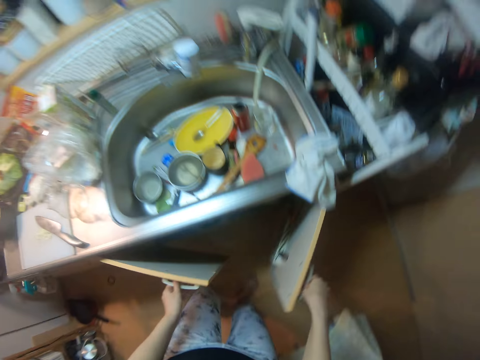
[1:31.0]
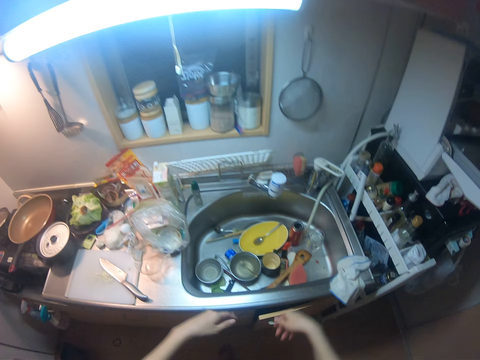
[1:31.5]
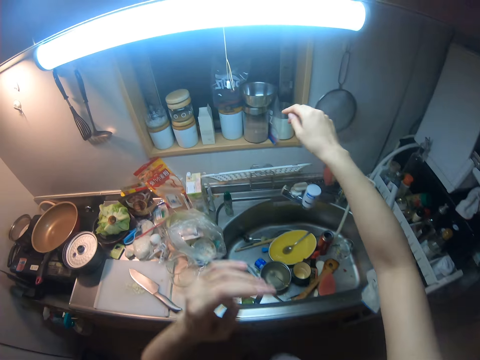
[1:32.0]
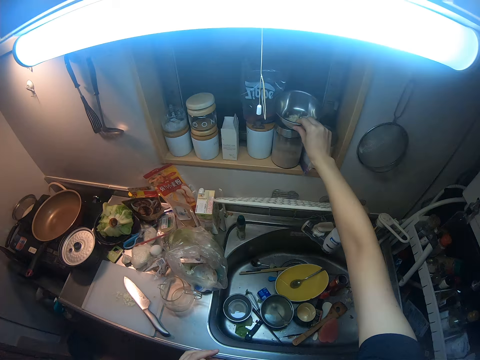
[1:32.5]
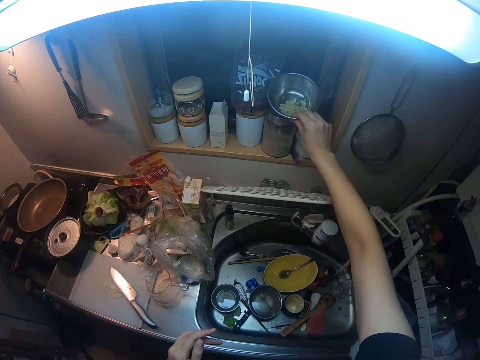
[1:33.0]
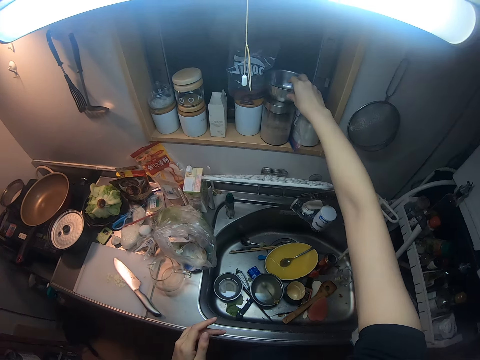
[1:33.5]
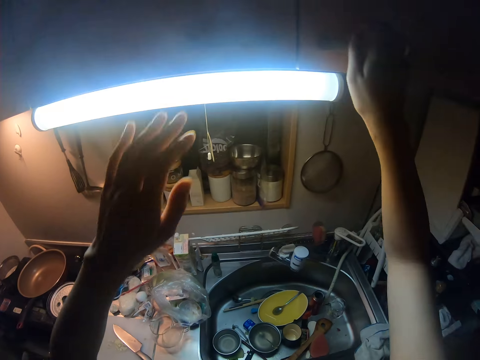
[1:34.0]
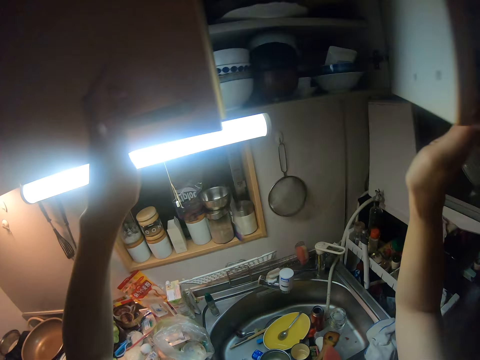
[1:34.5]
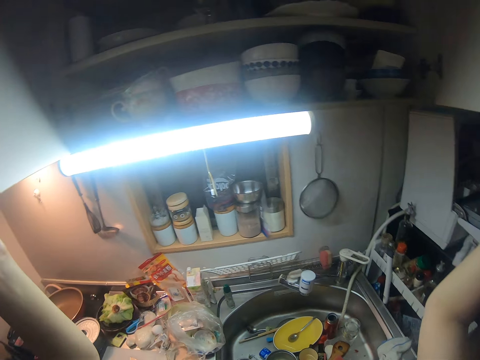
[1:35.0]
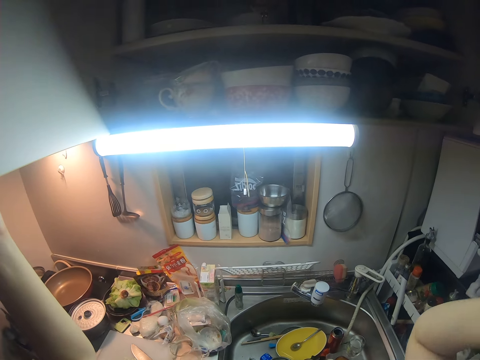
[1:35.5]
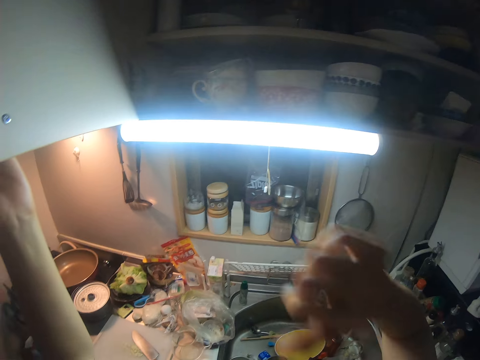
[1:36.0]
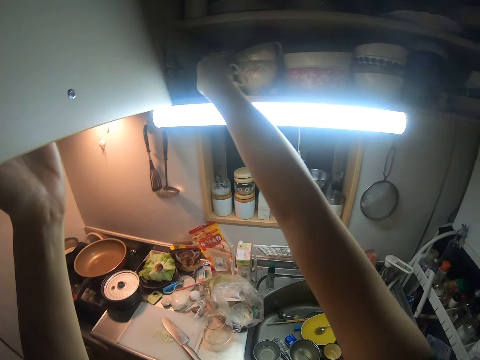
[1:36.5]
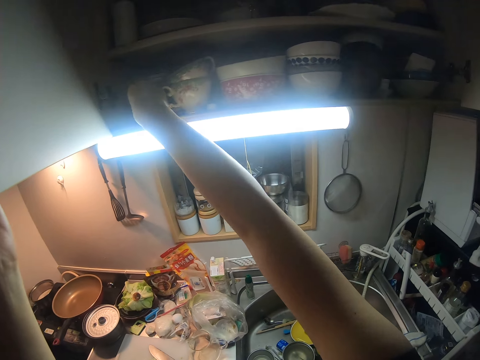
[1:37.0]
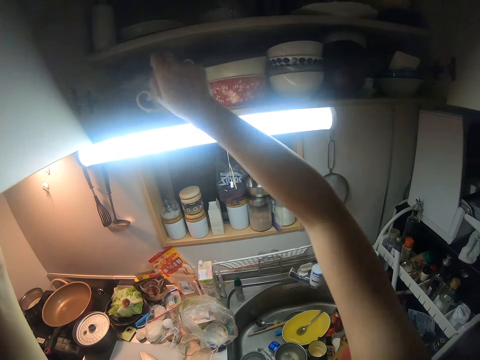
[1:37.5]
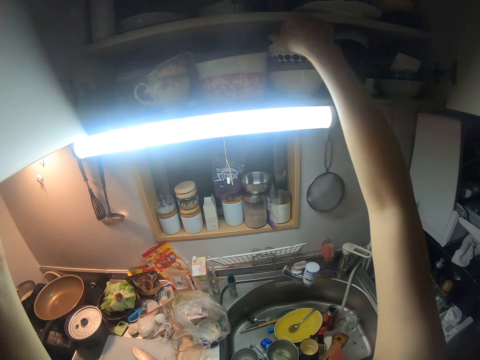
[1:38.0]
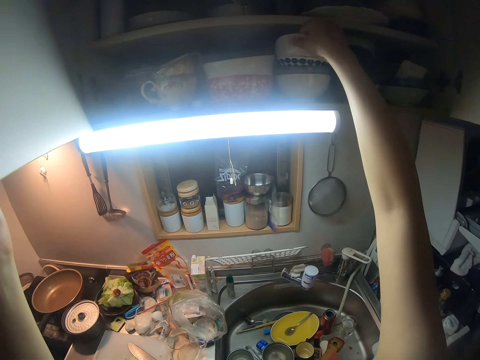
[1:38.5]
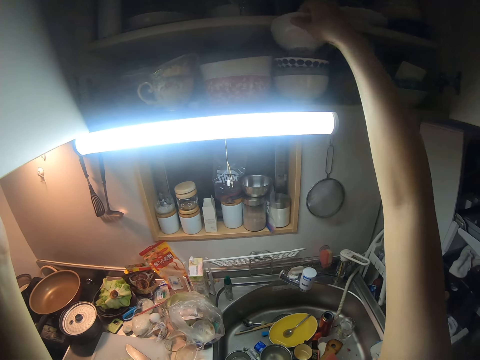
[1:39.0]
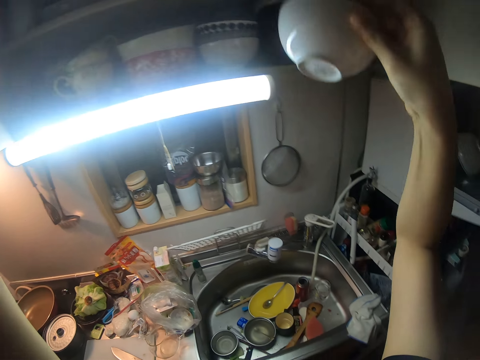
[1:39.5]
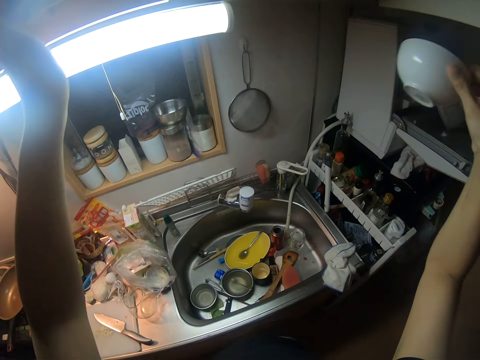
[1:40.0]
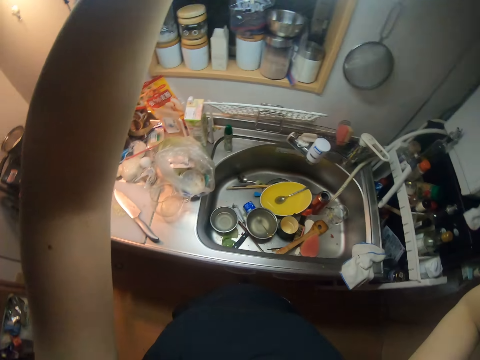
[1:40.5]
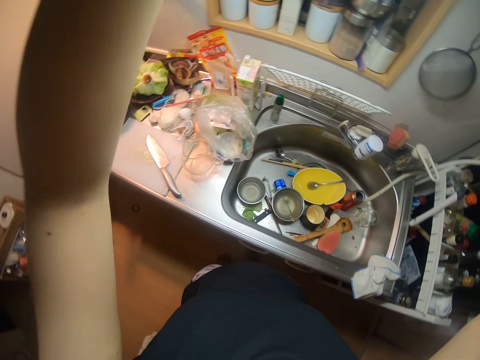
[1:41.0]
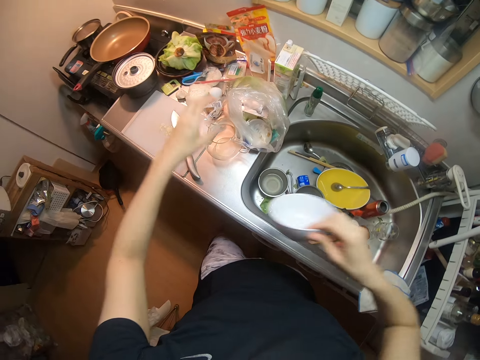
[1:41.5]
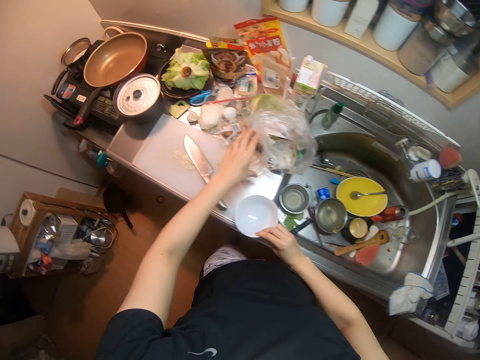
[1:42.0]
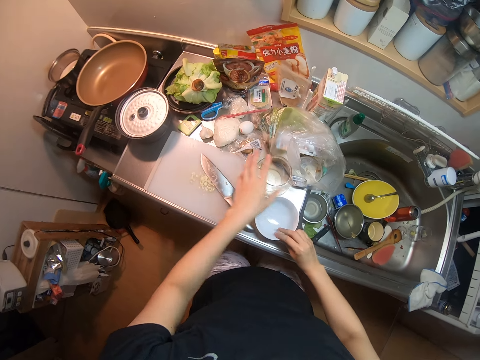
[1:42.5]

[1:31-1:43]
The camera wearer closes the cabinet with both her hands. She holds a bowl. She touches the bowl. She returns the bowl. She opens a cabinet up with both her hands. She picks a small soup bowl from the cabinet with her right hand. She closes the cabinet with her left hand. She adjusts the jug on the slab with her left hand. She drops the soup bowl on the slab beside the jug.

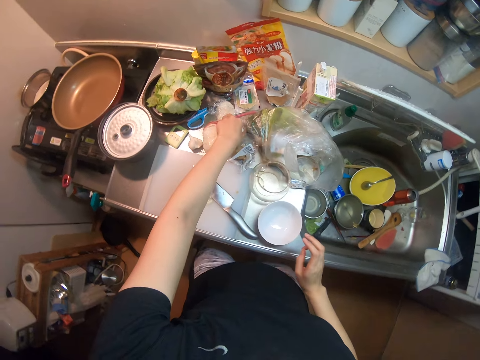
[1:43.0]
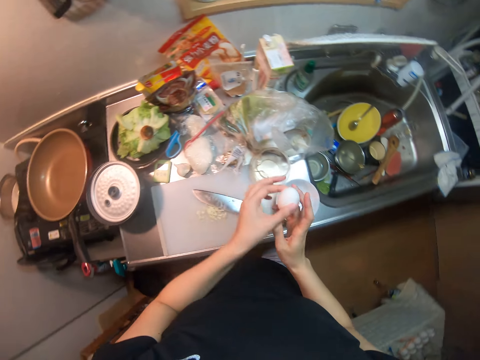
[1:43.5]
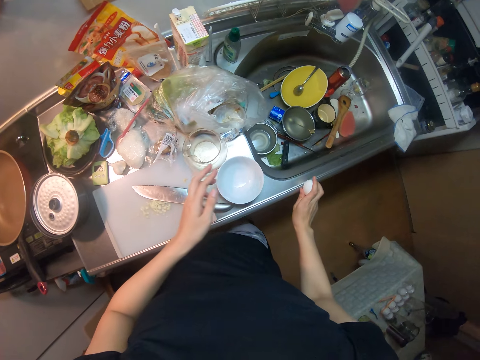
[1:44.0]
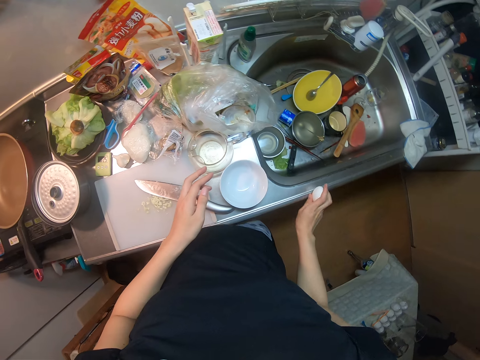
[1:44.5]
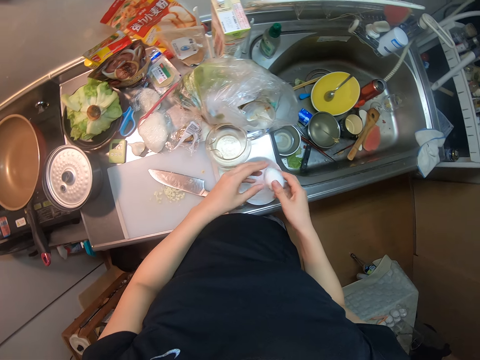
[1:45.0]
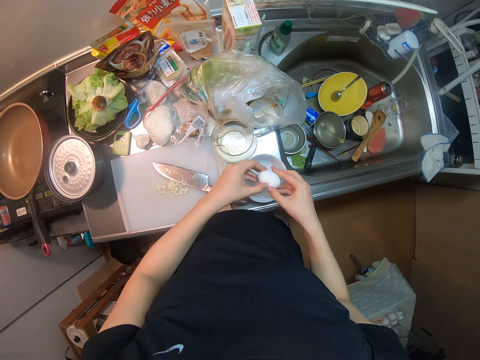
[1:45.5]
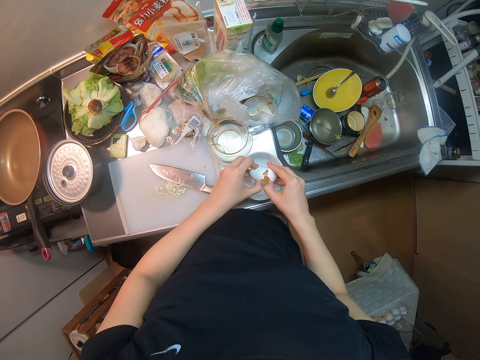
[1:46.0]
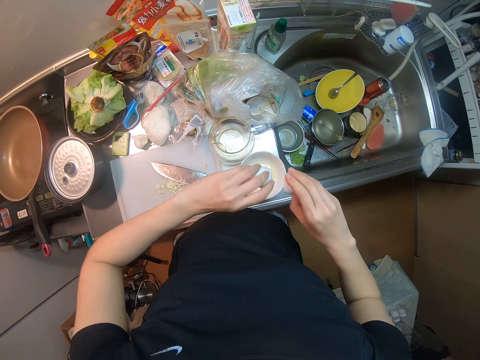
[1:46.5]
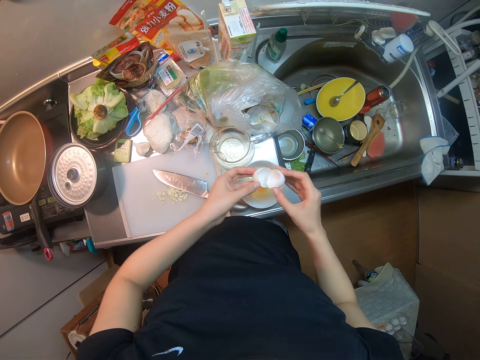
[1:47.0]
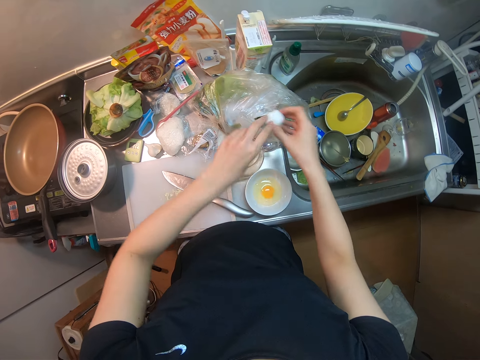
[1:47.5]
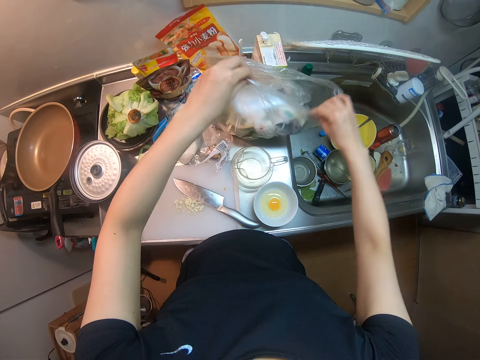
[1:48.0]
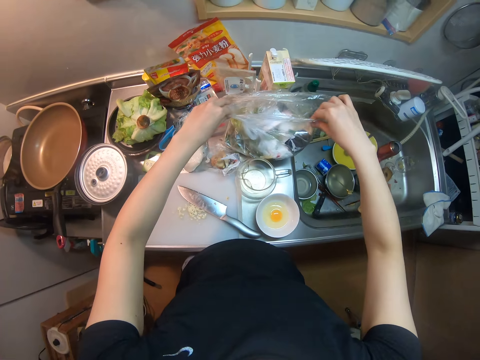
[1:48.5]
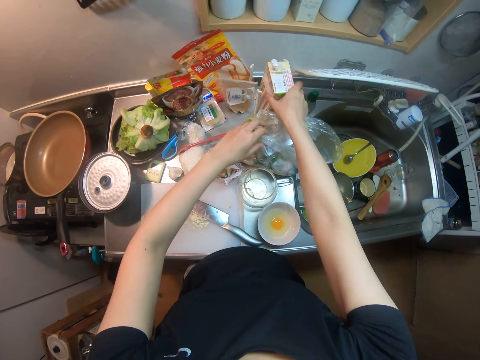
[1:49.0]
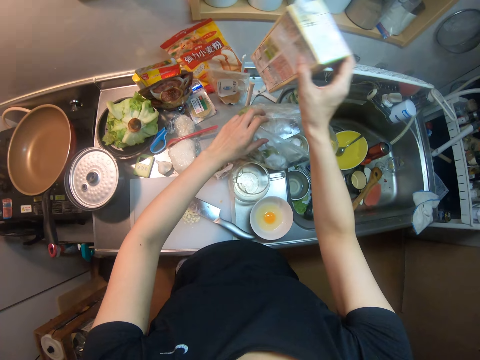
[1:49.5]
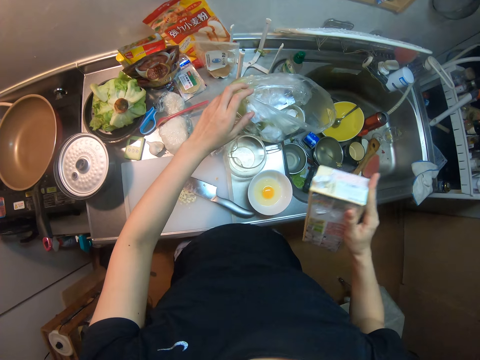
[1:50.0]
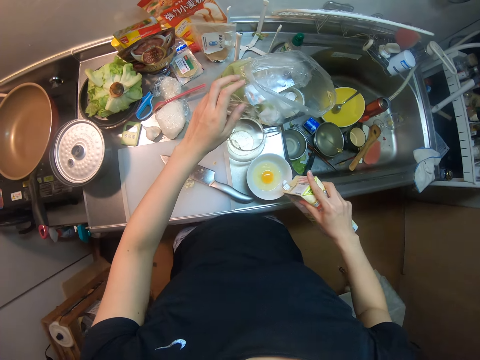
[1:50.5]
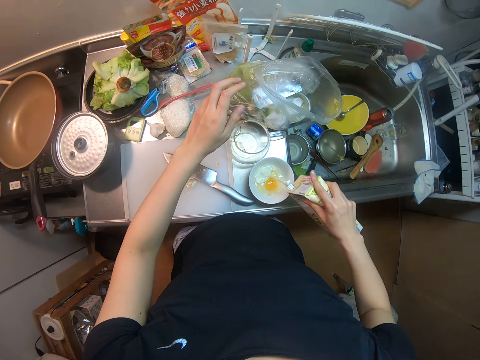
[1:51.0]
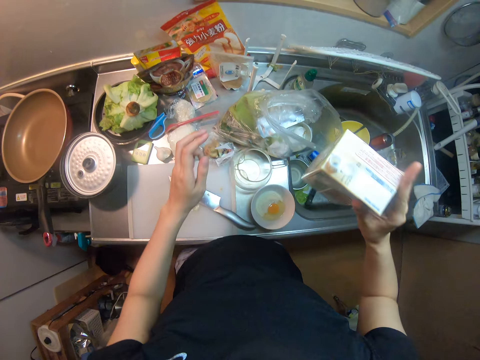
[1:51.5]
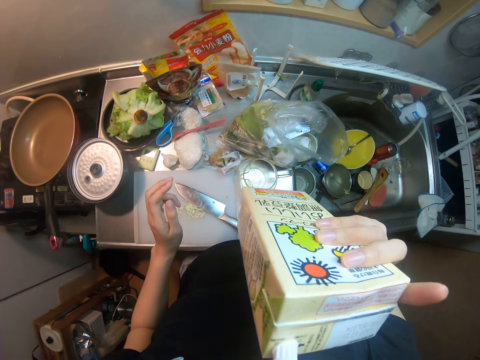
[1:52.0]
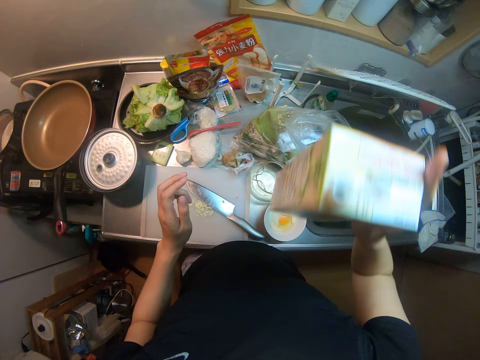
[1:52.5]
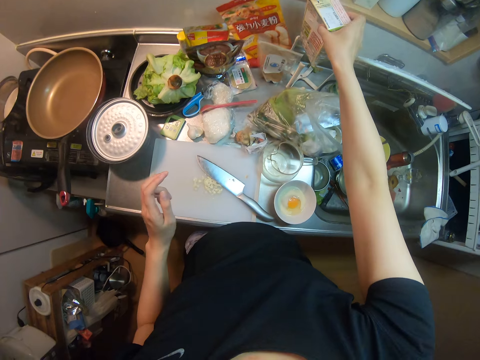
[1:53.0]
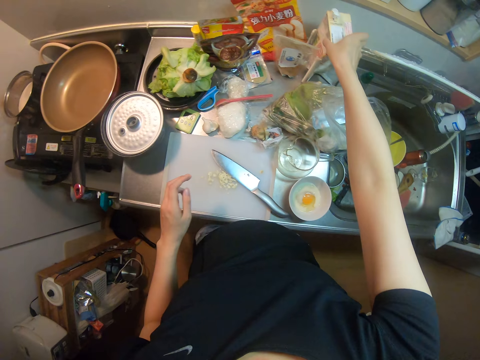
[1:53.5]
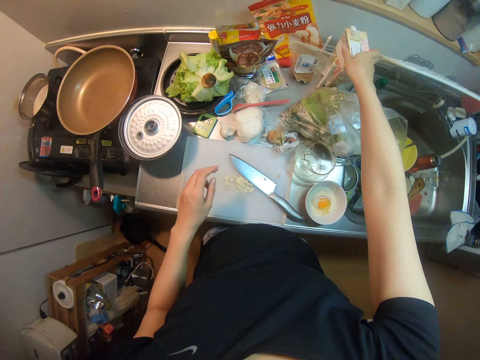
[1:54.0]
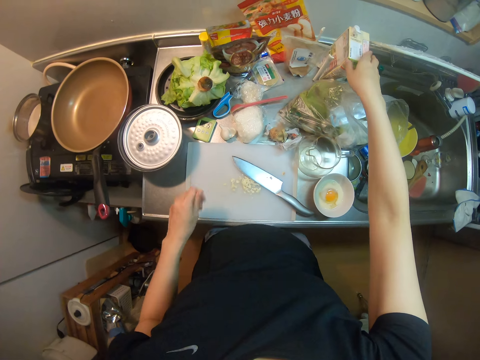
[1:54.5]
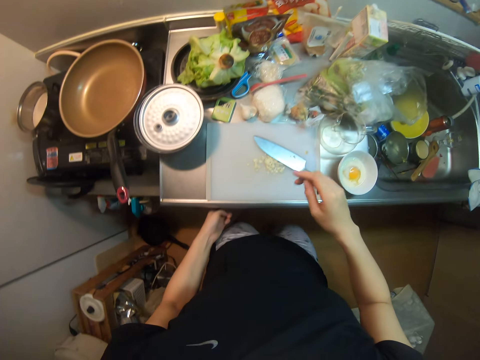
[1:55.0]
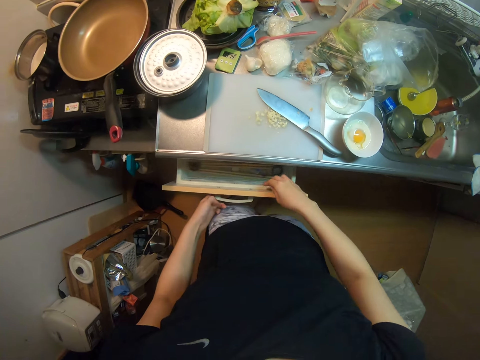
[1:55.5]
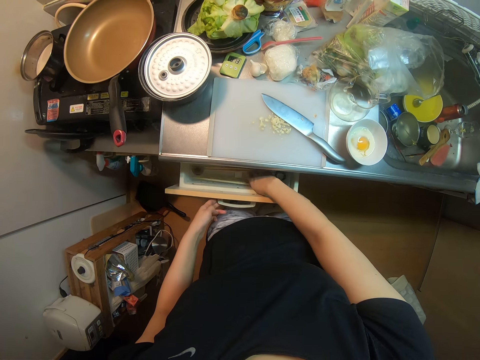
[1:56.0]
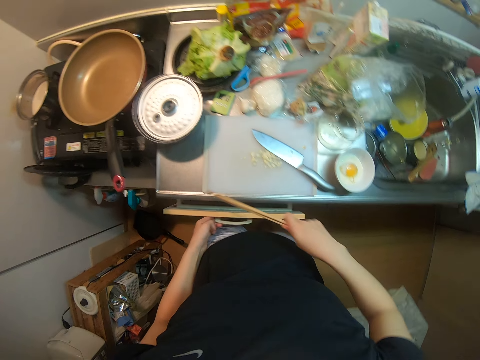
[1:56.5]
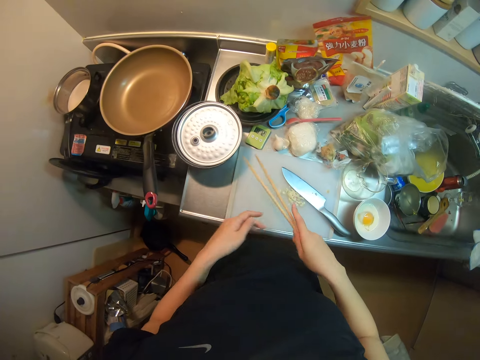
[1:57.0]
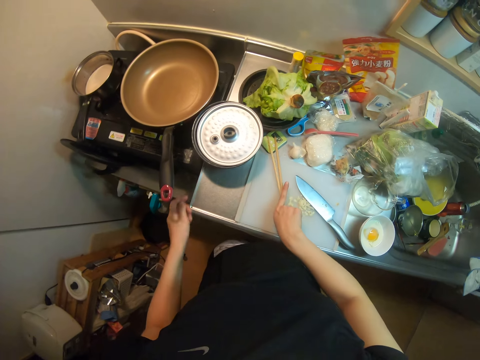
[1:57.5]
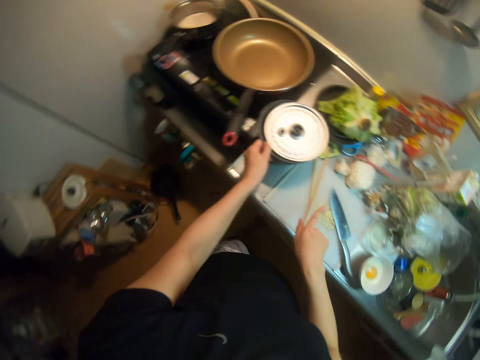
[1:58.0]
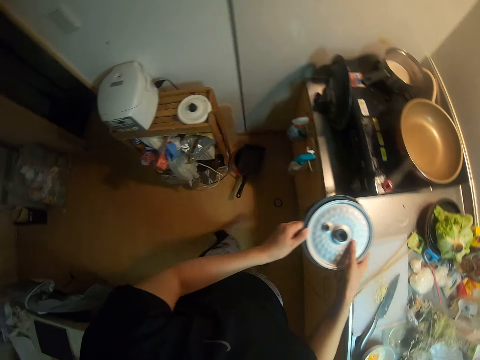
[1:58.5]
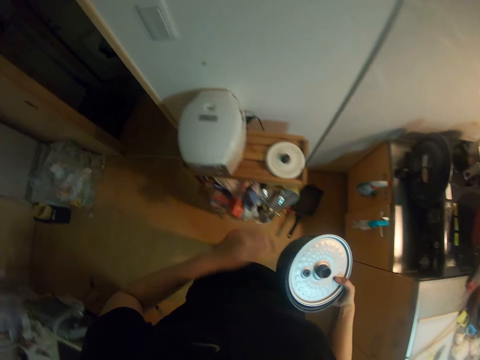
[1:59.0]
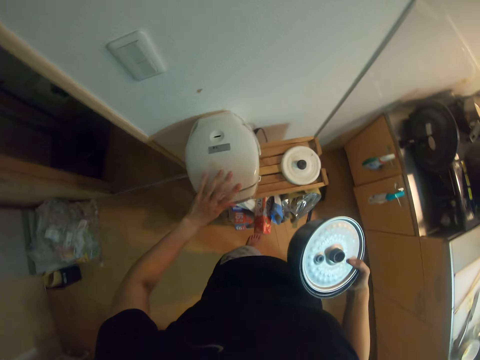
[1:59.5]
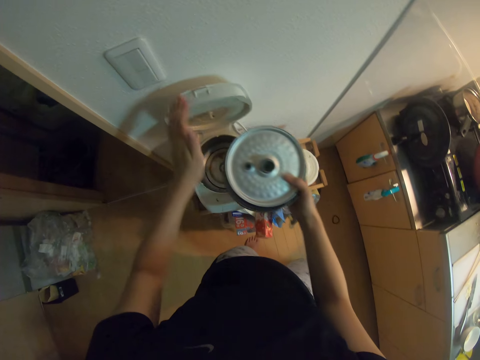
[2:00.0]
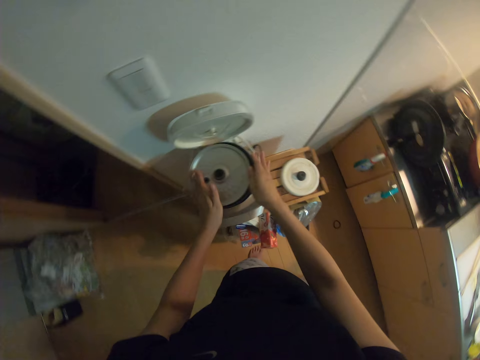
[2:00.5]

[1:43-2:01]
The camera wearer picks the egg with her left hand from the slab. She passes the egg from her left hand to her right hand. She hits the egg against the kitchen sink. She breaks the egg into the soup bowl. She drops the egg shell into the nylon or paper on the slab. She lifts the paper. She picks a carton of milk from the slab. She pours the milk into the soup bowl with the egg. She drops the carton of milk on the slab. She opens a drawer with her left hand. She picks a chopstick from the drawer with her right hand. She closes the drawer with her left hand. She drops the chopsticks on the cutting board. She picks an inner bowl of a cooker from the slab with her left hand. She passes the inner bowl of the cooker from her left hand to her right hand. She opens the cooker with her left hand. She drops the inner bowl in the cooker with both hands.
